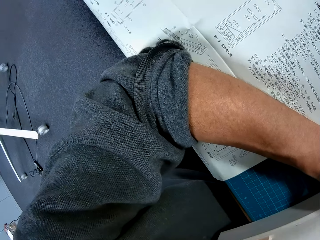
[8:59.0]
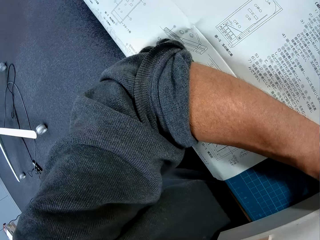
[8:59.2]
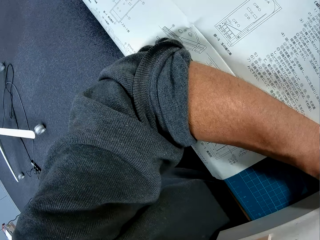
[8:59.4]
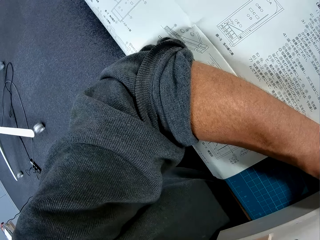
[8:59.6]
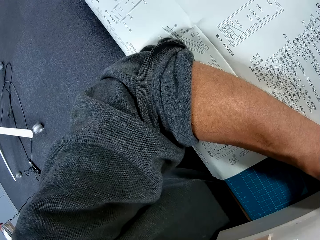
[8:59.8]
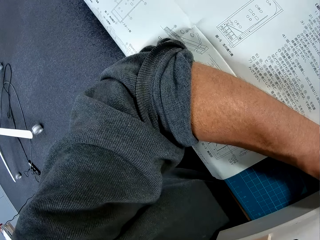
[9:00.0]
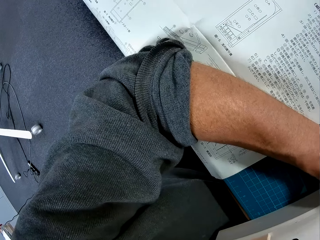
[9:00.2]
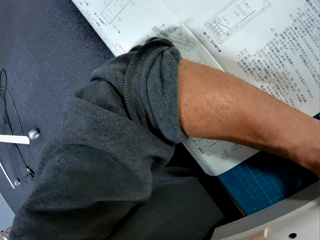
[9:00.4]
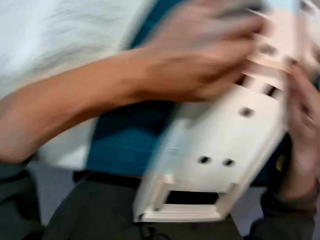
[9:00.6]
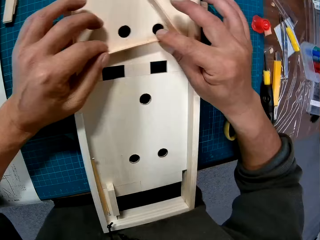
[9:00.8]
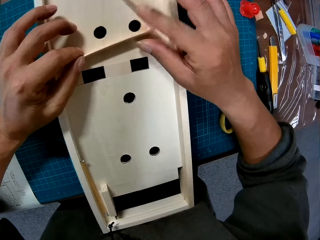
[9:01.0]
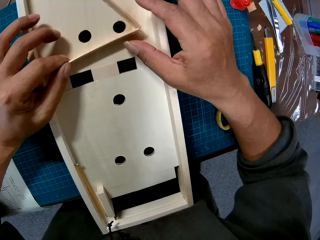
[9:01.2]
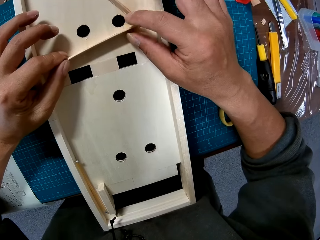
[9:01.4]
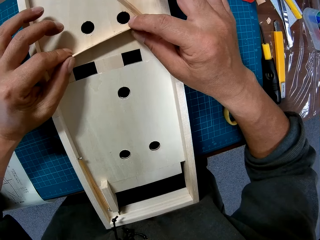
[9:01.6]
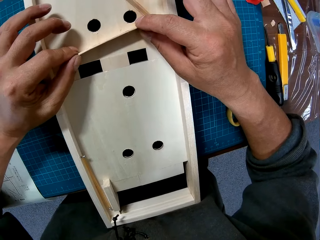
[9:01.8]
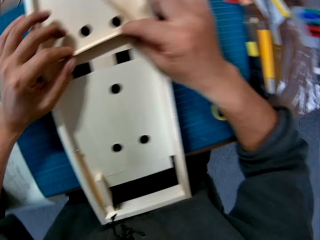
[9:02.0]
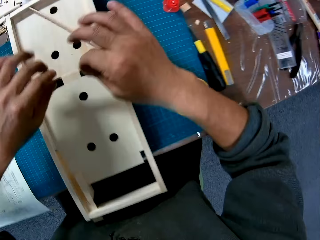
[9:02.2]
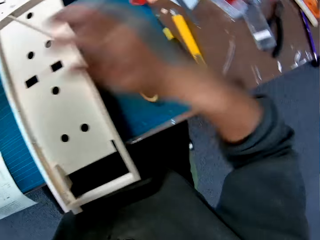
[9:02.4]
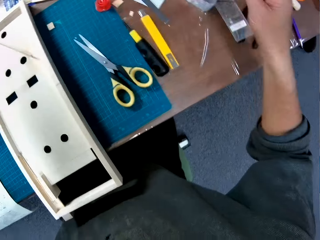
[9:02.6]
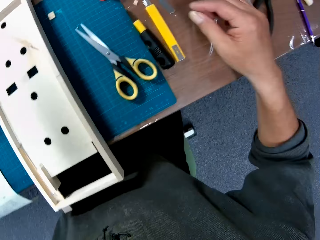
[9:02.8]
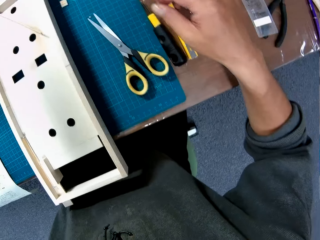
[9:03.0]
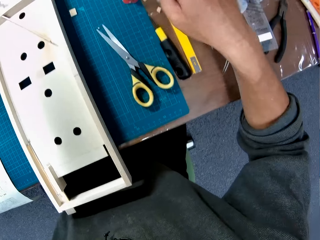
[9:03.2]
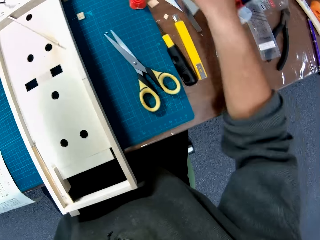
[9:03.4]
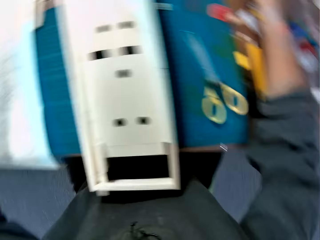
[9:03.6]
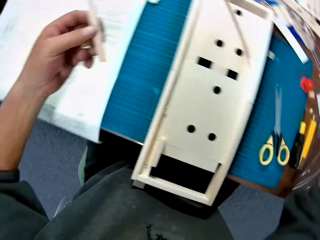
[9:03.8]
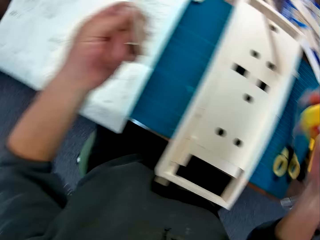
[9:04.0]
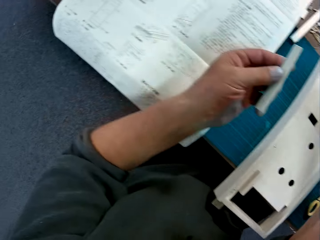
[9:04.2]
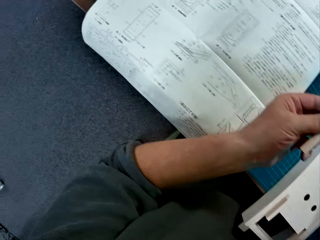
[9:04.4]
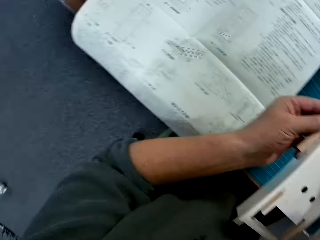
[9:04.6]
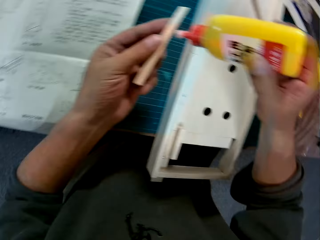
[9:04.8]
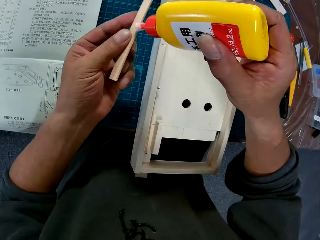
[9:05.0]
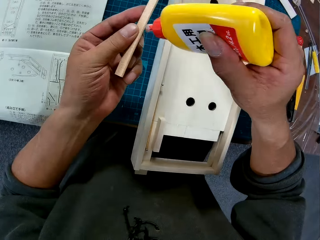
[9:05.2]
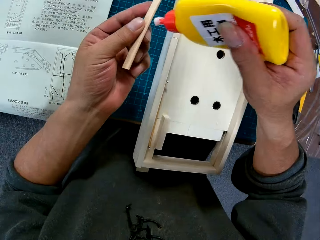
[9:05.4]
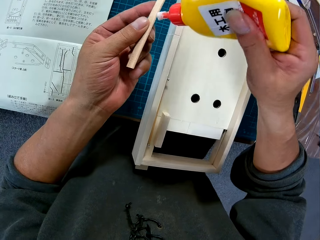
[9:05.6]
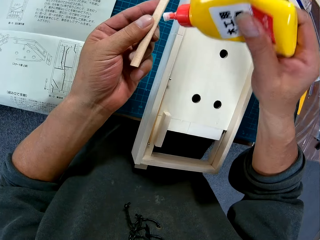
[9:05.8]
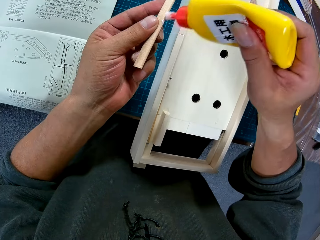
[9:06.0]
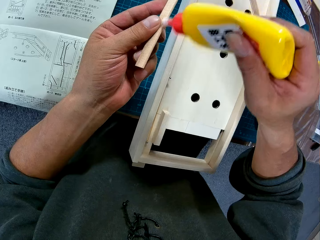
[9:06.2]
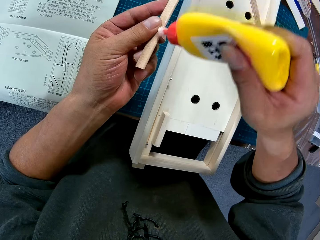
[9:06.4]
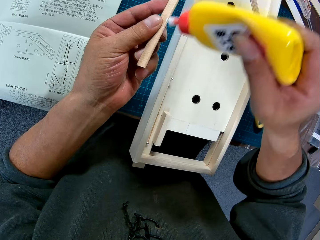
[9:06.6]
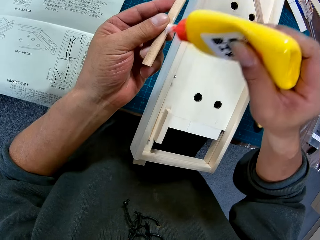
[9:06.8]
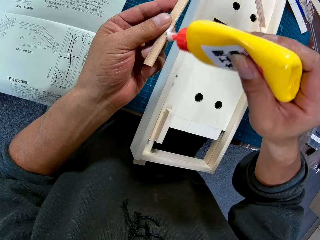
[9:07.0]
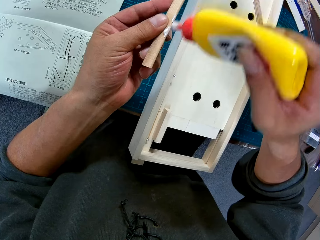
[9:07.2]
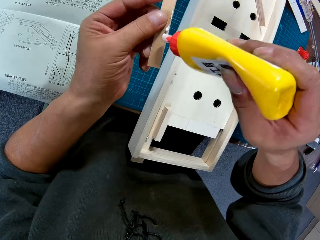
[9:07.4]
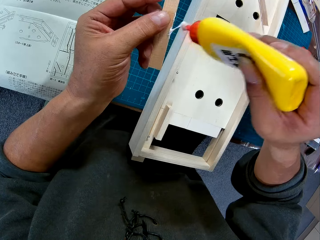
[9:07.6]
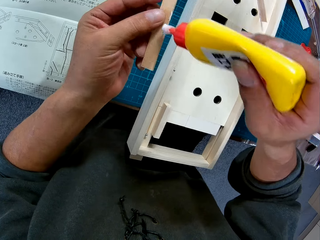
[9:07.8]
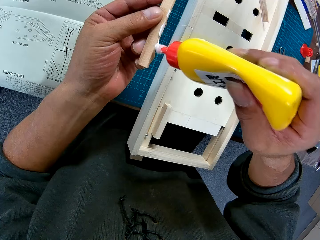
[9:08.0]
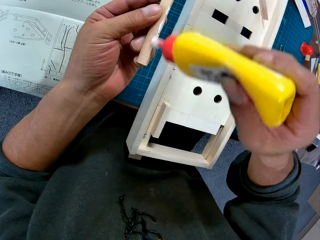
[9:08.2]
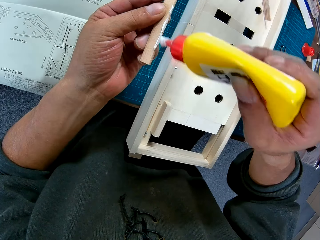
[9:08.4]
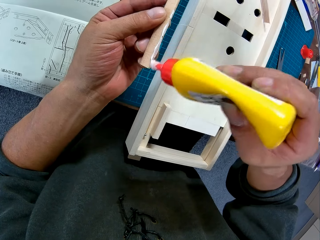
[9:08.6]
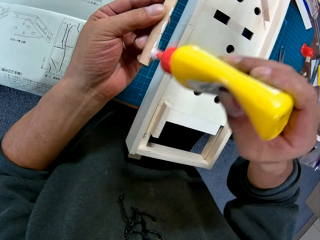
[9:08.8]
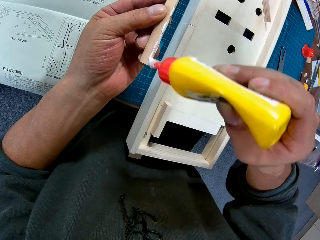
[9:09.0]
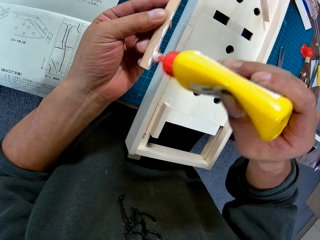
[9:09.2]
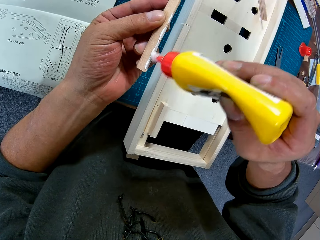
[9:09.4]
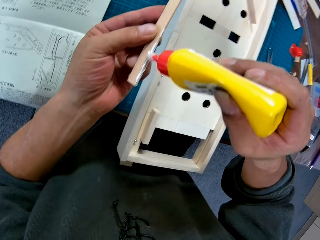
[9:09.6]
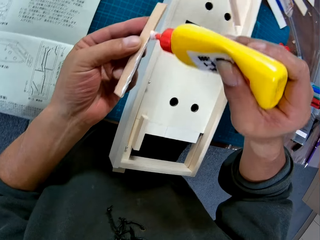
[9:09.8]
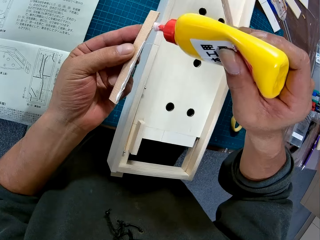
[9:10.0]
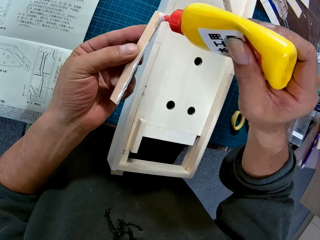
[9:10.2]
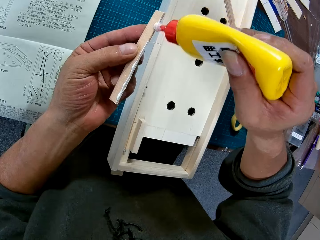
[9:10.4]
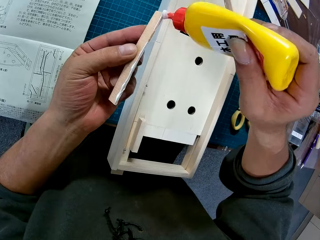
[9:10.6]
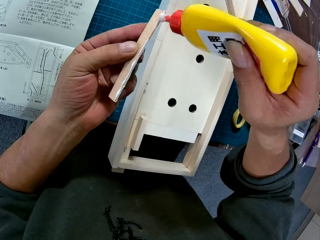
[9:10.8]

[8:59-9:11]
The camera wearer lifts a piece of wood off the wood model. He picks up the bottle with his right hand. He applies glue on the wood with the bottle.

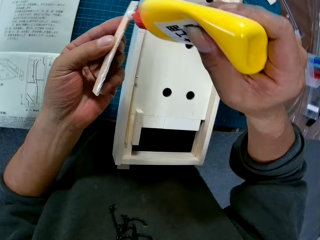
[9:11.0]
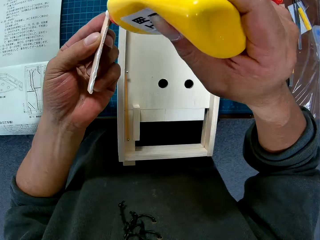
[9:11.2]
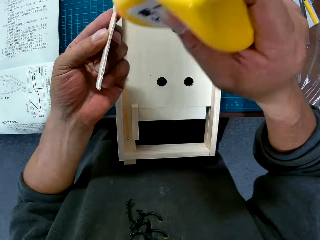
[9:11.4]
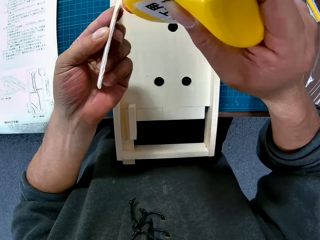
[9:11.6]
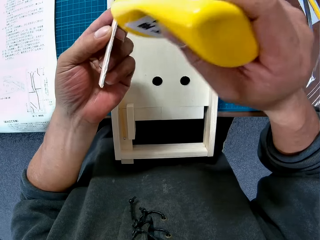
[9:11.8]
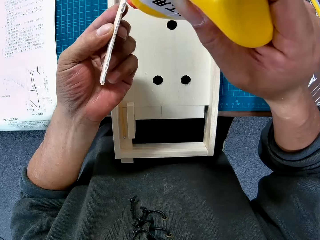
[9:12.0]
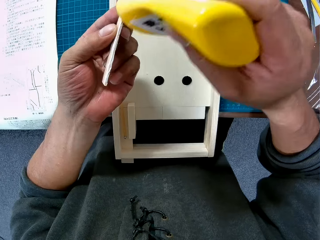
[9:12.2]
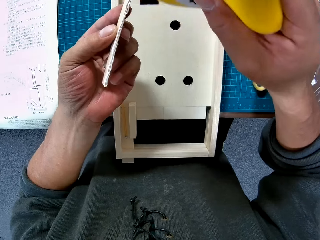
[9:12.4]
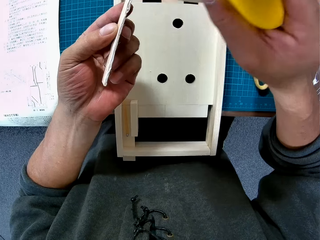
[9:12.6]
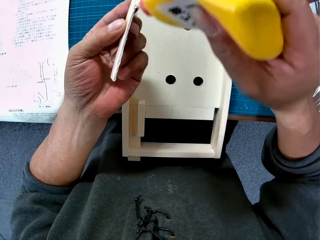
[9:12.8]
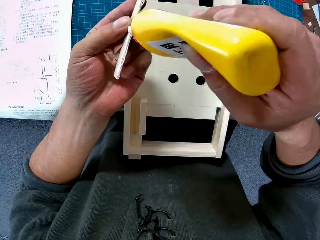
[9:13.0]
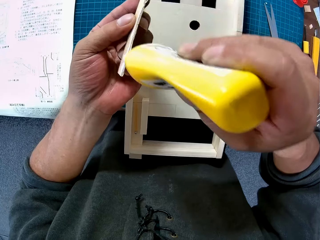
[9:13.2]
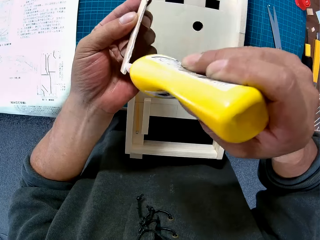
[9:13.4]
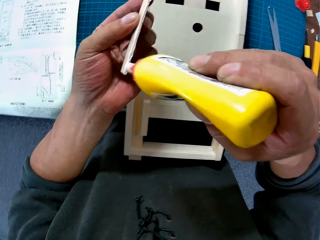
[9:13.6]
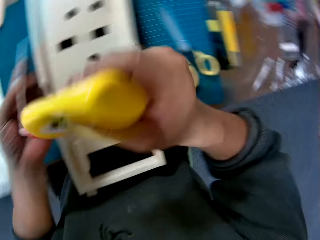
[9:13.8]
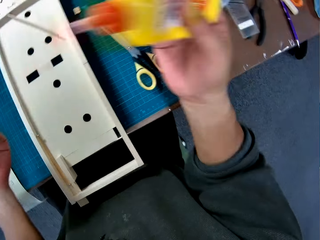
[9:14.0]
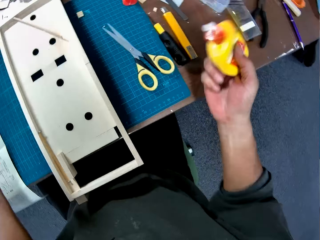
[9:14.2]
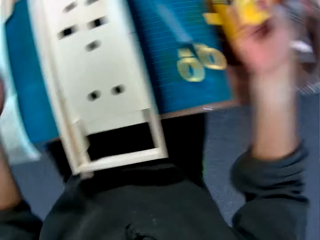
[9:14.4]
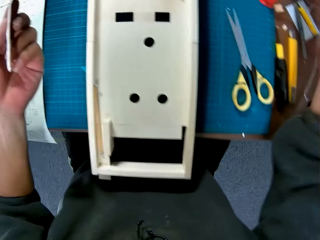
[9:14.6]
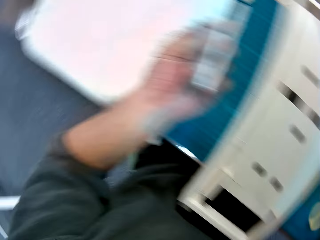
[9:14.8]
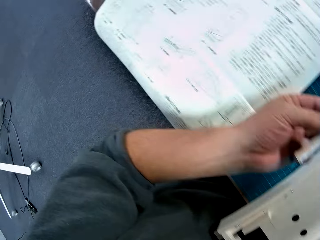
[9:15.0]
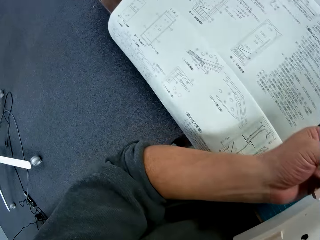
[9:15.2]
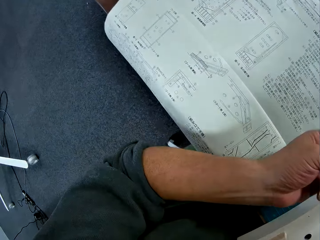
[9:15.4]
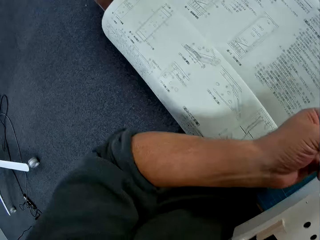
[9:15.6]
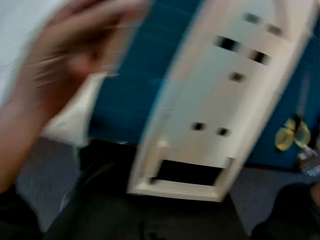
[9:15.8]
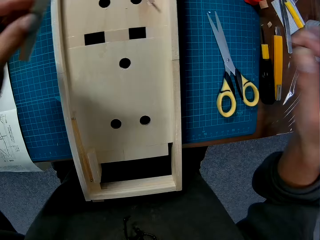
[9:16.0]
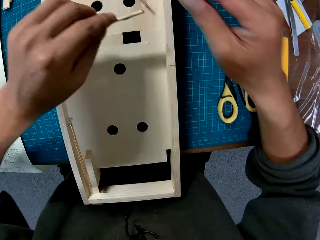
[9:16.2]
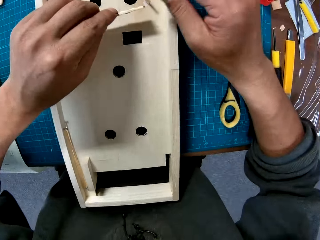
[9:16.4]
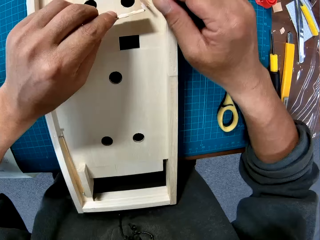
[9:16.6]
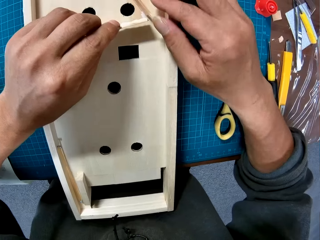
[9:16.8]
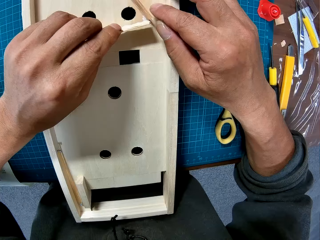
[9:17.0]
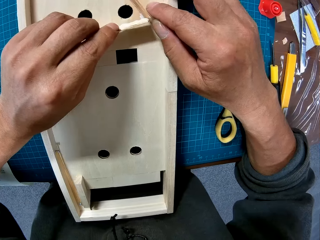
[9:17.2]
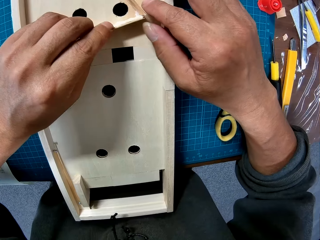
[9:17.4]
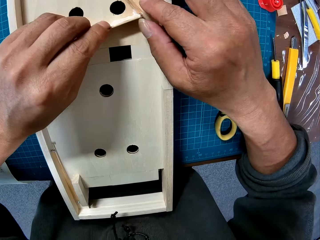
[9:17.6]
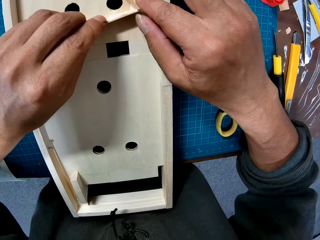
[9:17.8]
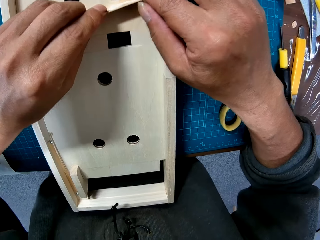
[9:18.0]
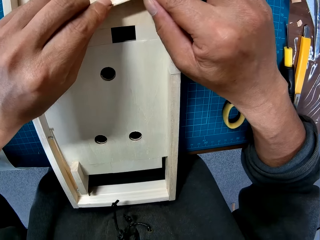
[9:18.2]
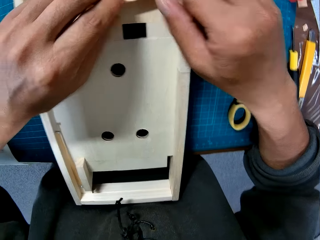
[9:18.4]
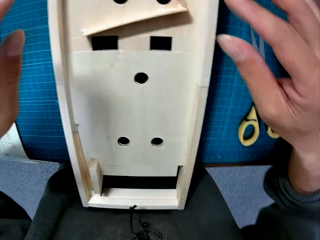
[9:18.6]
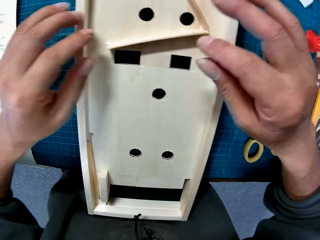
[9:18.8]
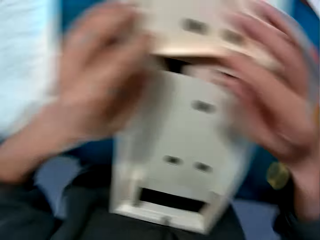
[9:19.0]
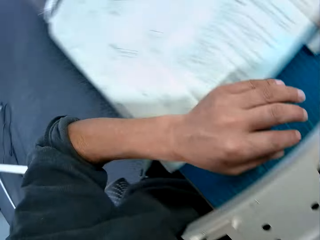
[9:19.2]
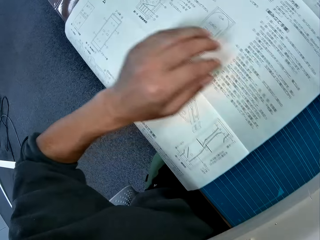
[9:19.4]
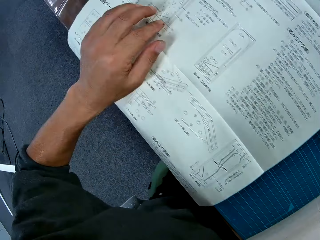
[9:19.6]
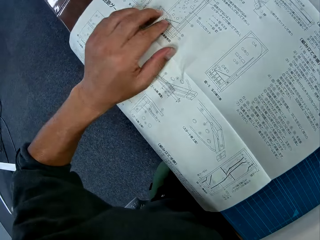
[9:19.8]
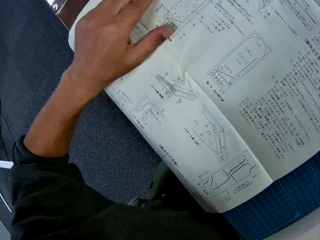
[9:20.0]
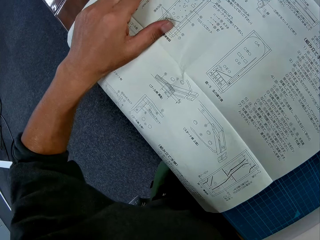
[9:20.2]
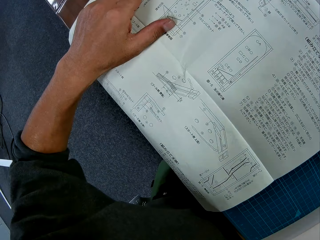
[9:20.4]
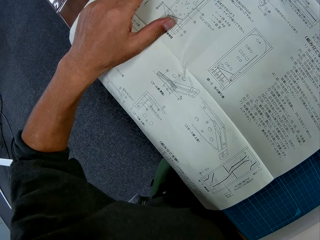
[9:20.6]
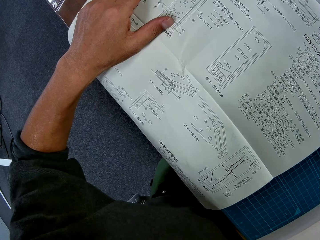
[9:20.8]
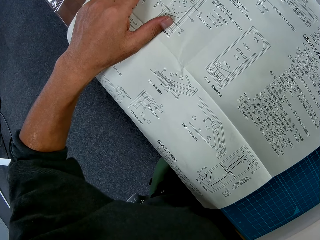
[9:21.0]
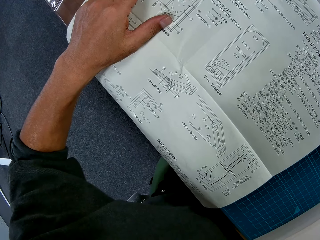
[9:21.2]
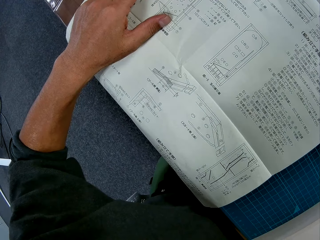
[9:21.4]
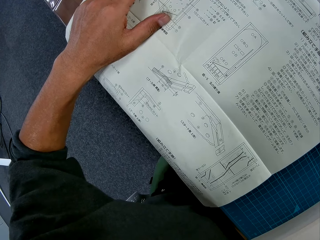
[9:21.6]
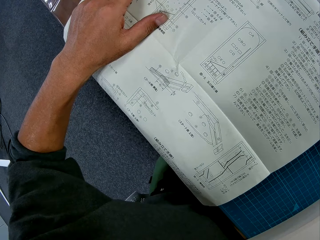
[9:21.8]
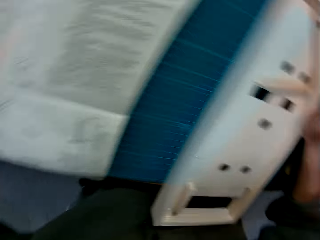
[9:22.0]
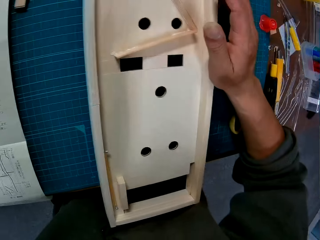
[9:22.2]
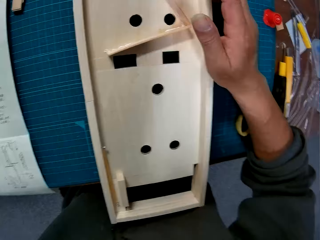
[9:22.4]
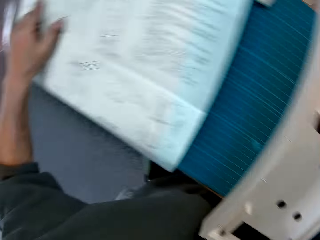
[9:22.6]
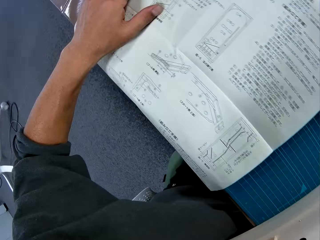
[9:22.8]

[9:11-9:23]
The camera wearer places the piece of wood in the wooden component. He glues the modelling material piece on a model. He refers to a modelling manual. He moves his left hand on the modelling manual. He turns to the model.
